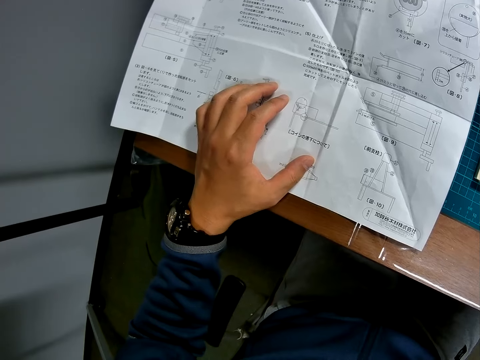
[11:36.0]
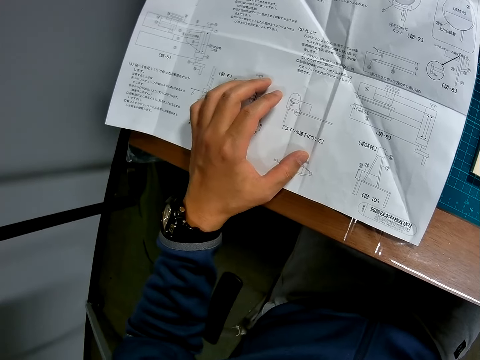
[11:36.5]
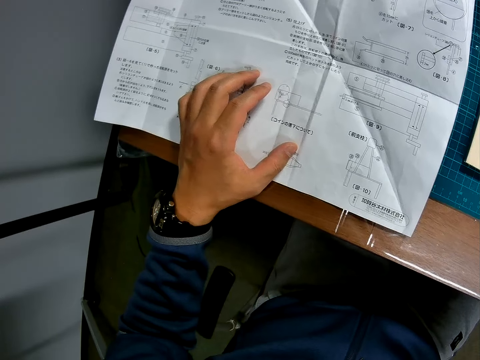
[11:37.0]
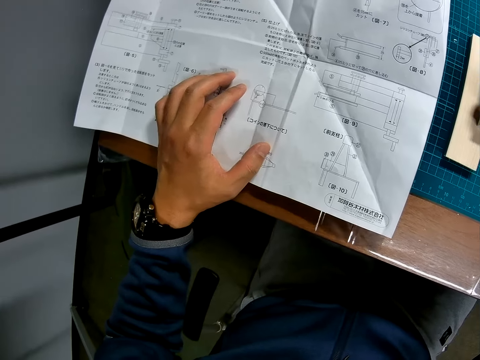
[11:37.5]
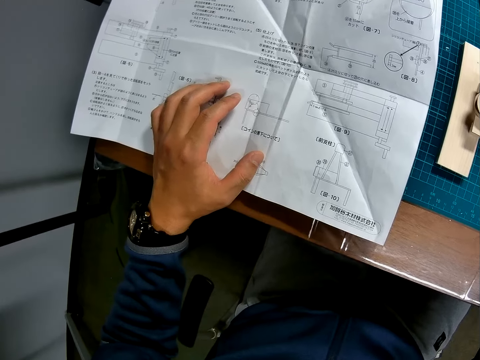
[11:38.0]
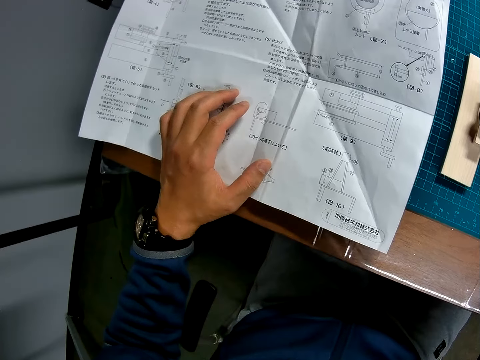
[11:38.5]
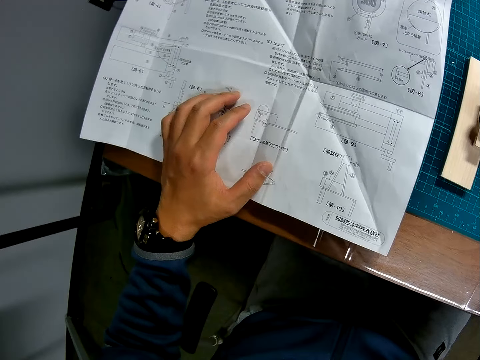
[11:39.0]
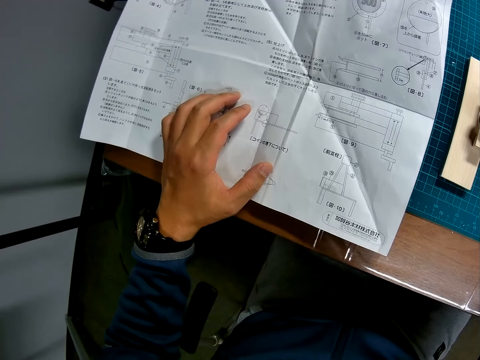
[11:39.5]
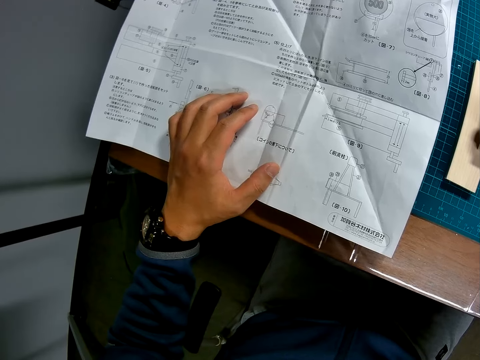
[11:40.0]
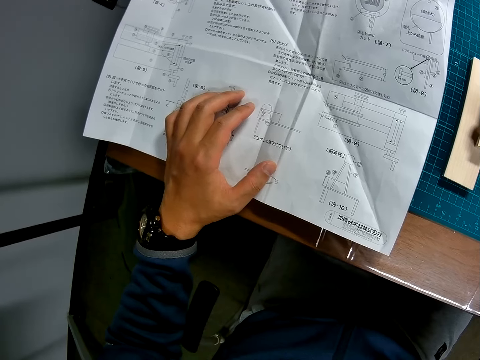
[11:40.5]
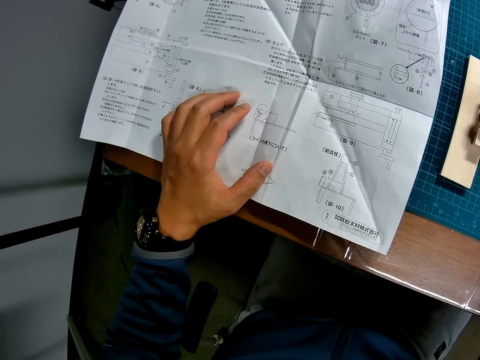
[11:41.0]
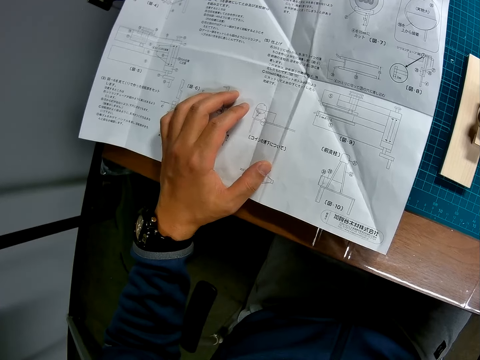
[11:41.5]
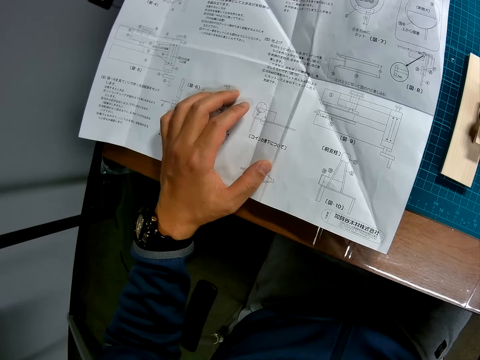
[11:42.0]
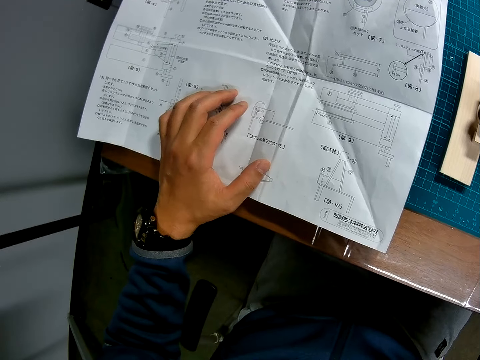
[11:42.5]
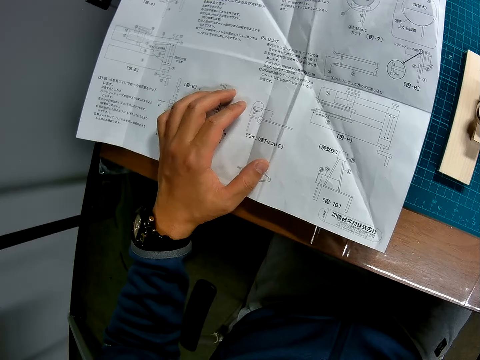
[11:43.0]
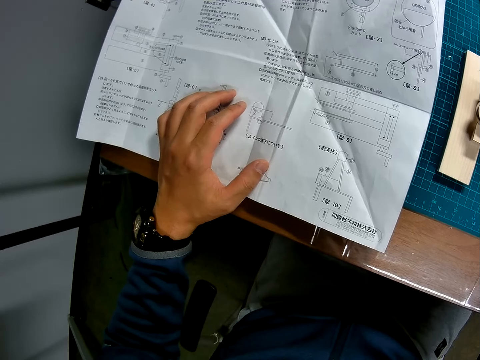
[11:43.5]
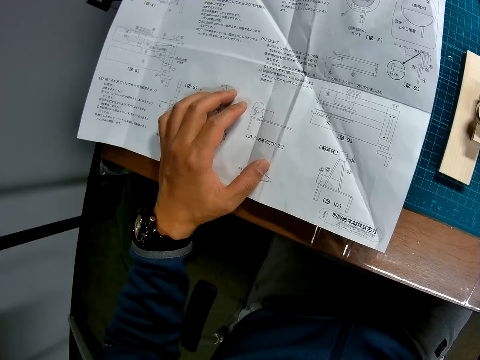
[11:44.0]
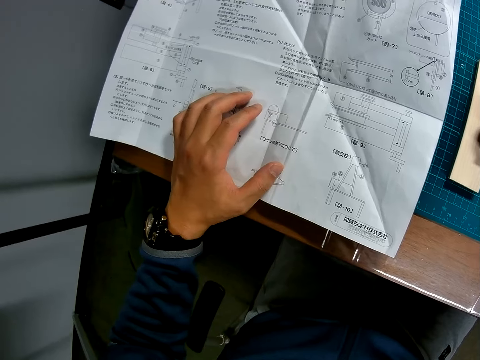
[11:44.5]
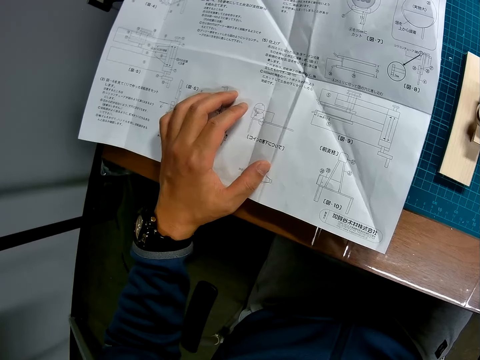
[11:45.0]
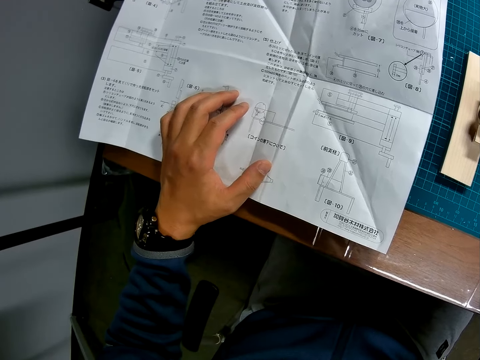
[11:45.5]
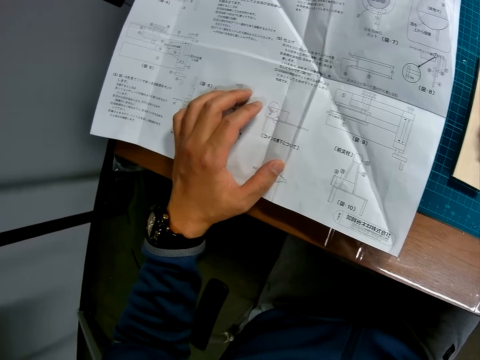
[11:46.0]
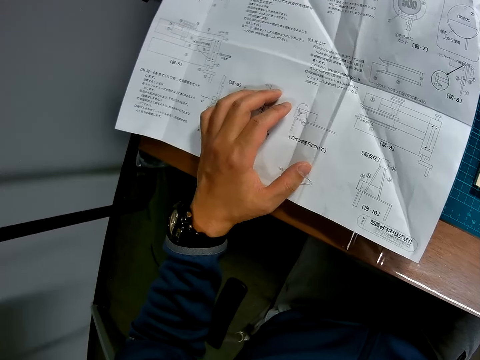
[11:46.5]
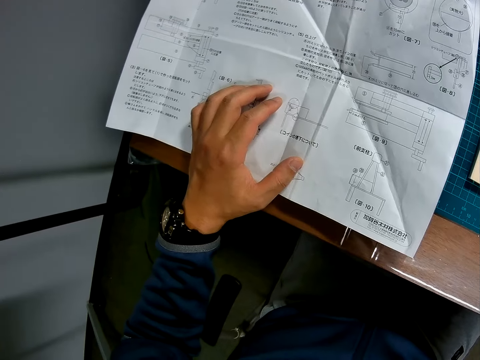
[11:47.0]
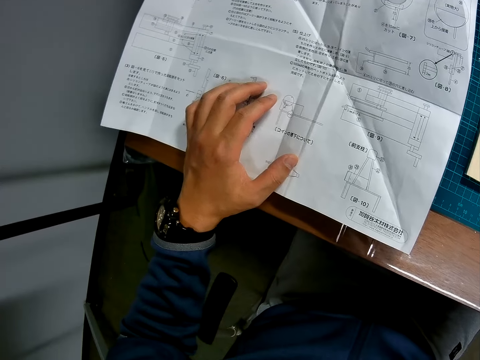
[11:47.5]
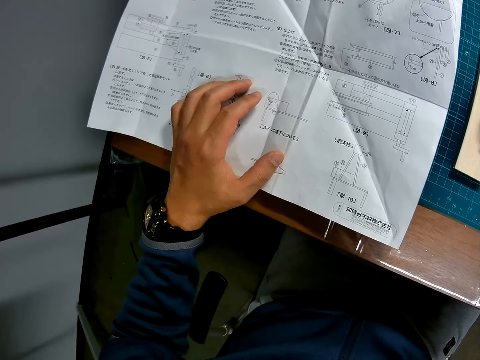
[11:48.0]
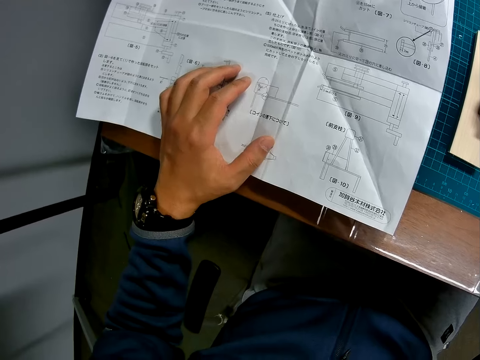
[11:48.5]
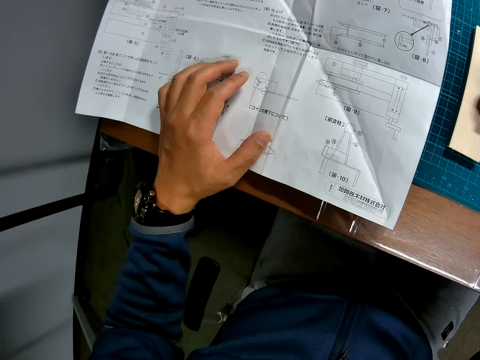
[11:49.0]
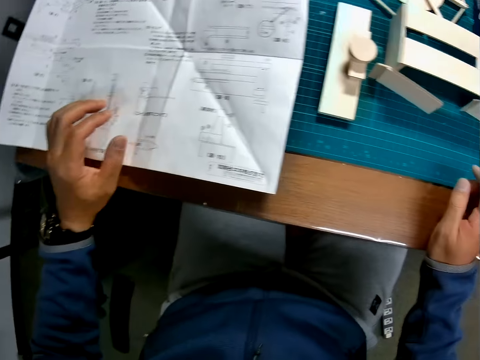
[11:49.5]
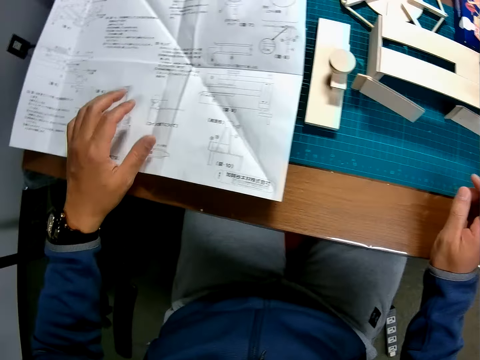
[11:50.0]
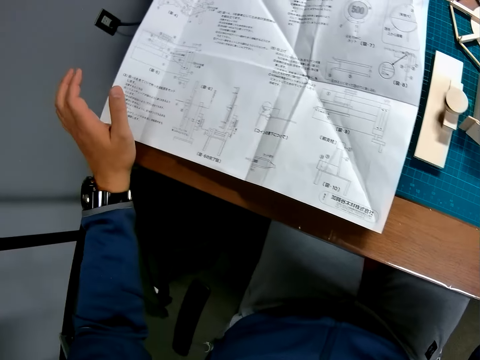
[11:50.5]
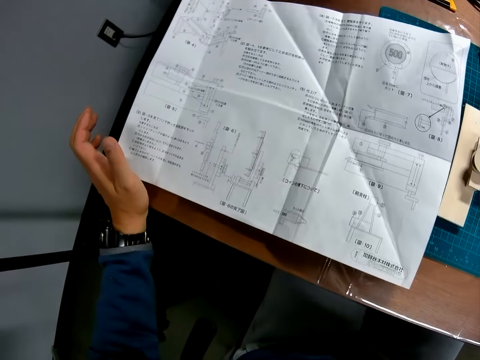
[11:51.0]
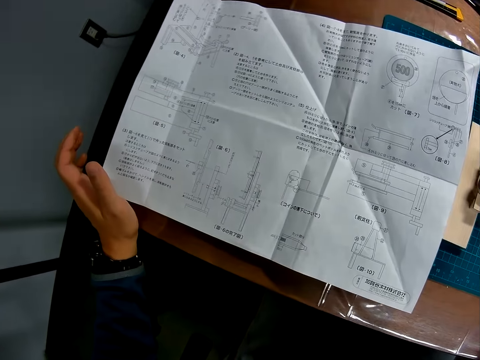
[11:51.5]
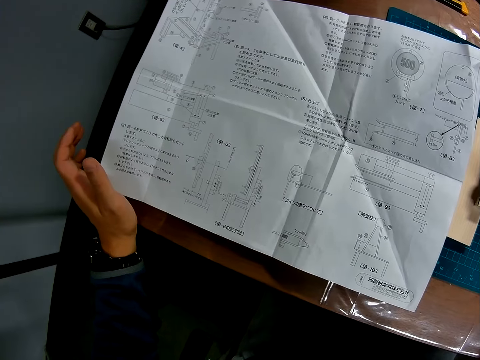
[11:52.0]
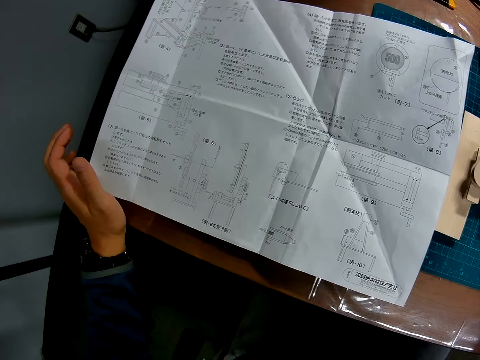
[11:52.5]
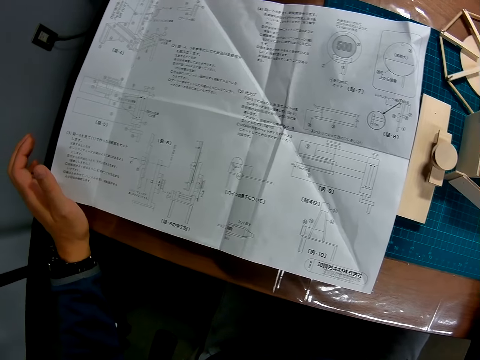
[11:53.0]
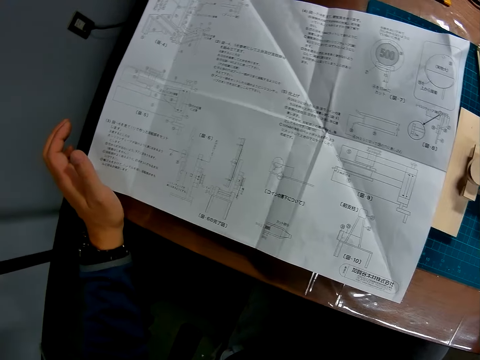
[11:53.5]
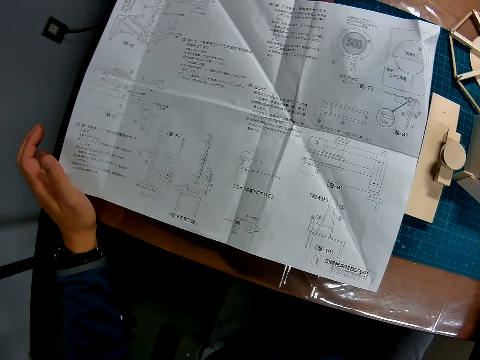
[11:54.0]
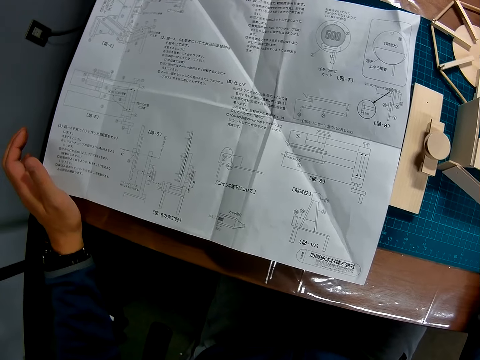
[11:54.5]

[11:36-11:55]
The camera wearer stares at the manual paper. He changes the position of his left hand and the paper. He removes his hand from the manual paper. He puts the hand on the table. He stares at the manual paper.

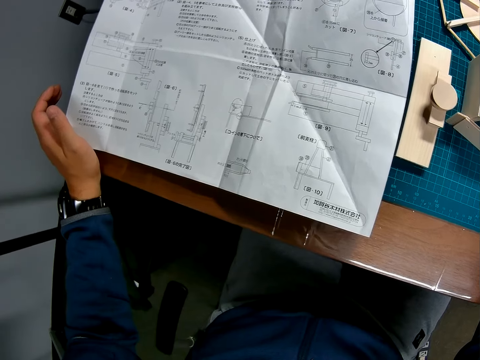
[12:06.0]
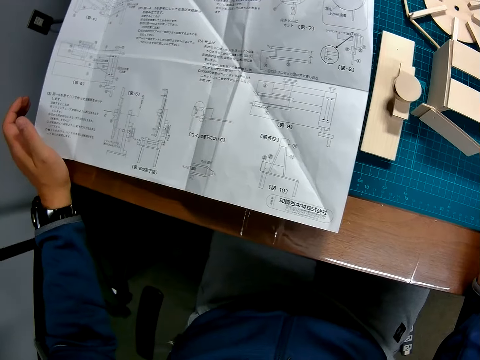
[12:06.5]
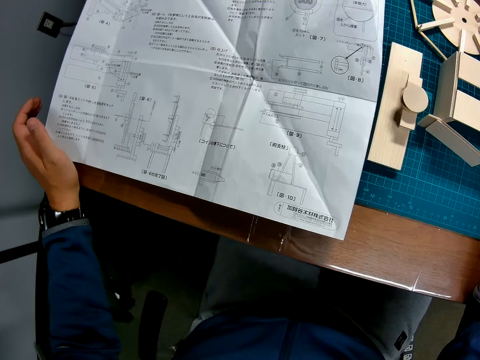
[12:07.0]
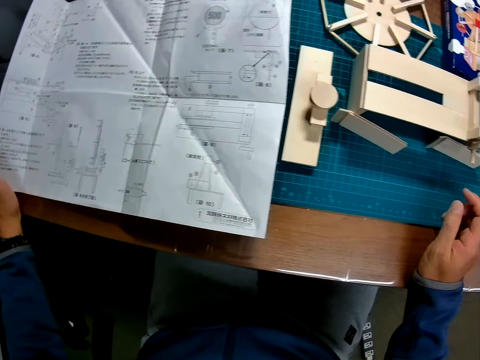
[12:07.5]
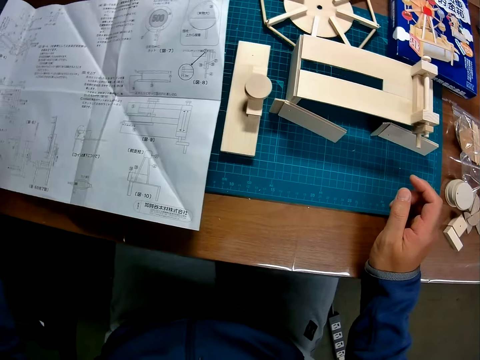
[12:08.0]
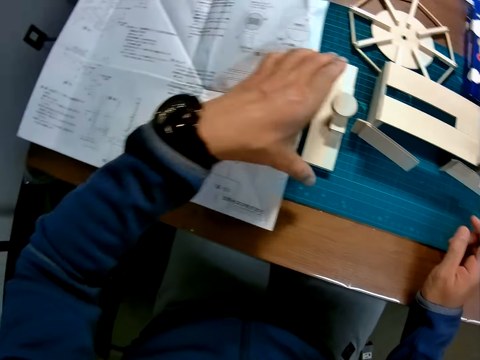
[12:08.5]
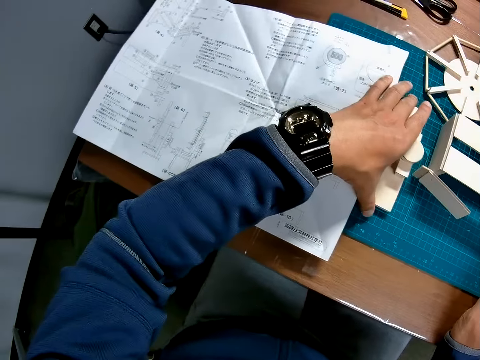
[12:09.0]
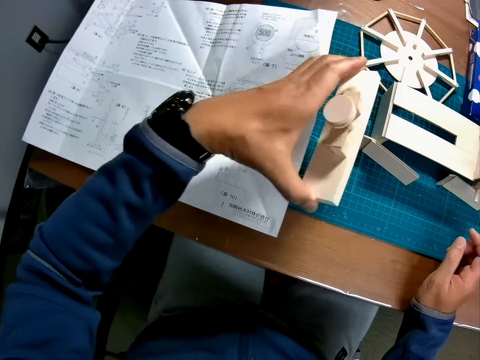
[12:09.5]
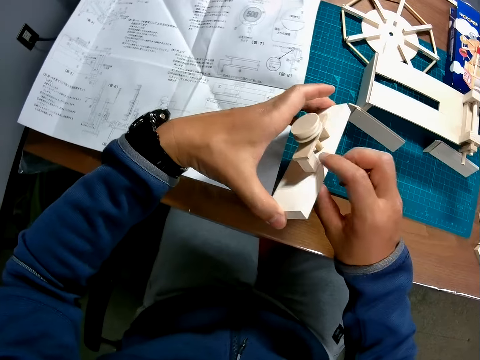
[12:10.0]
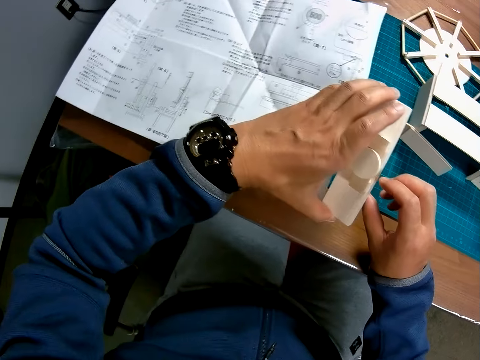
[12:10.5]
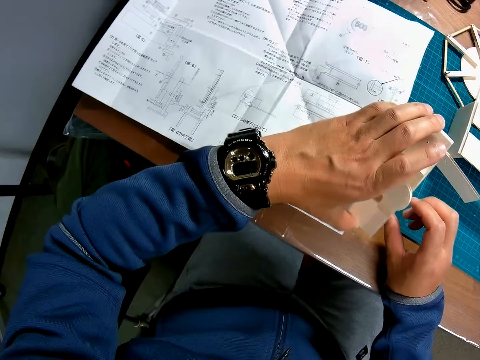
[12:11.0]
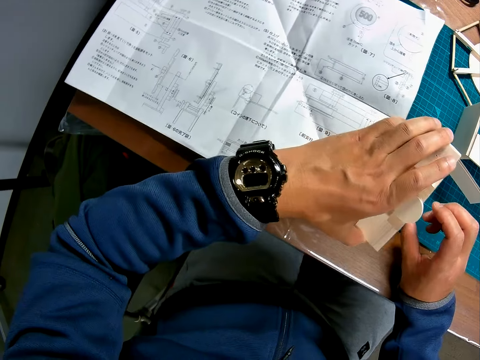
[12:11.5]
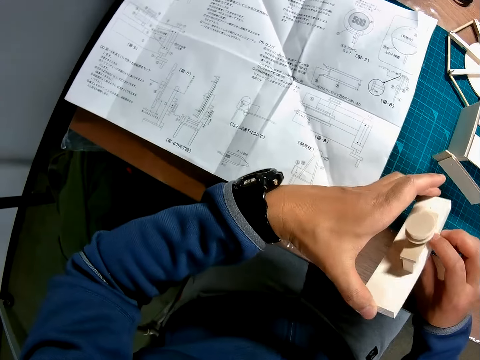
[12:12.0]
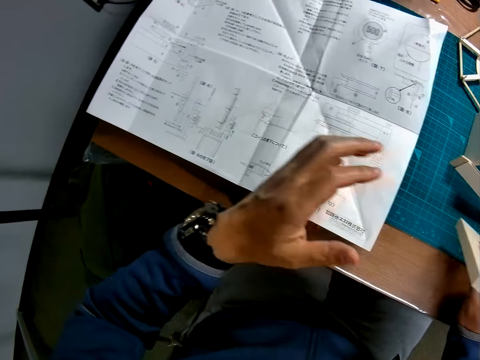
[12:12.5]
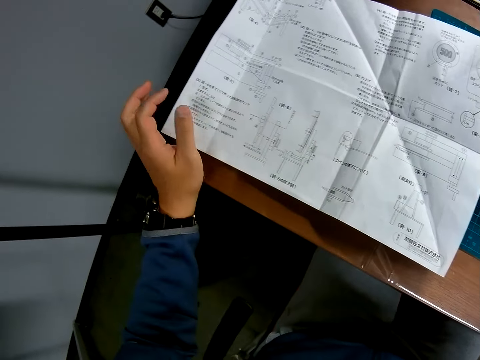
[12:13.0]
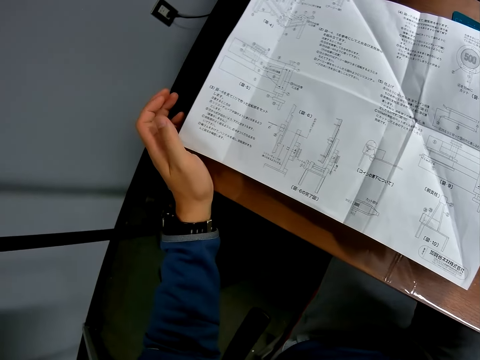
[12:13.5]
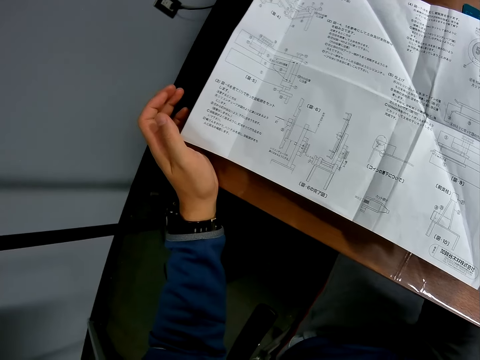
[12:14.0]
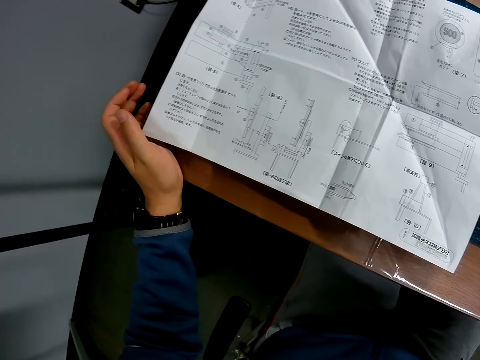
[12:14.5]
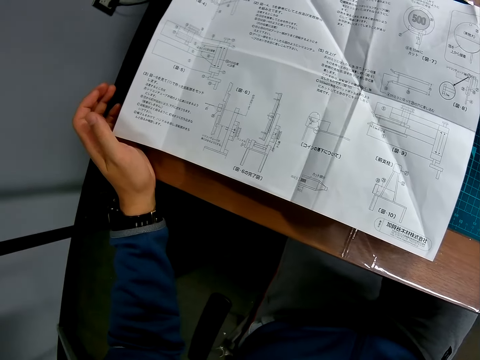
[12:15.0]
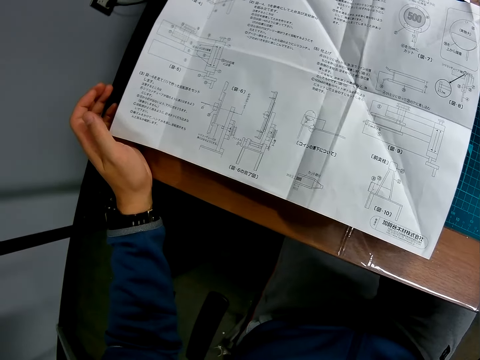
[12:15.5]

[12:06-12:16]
The camera wearer picks a wooden puzzle piece or wooden craft from the table with his left hand. He touches the wooden puzzle piece in his left hand with his right hand. He stares at the wooden craft. He passes the wooden puzzle piece in his left hand to his right hand. He places his left hand at the edge of the table. He stares at the manual paper.
